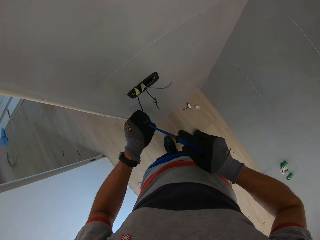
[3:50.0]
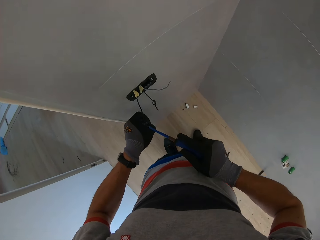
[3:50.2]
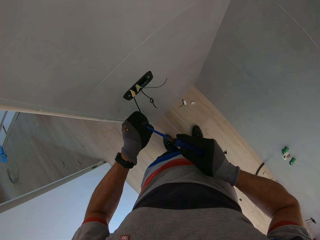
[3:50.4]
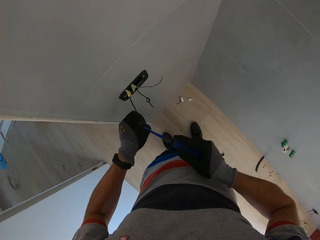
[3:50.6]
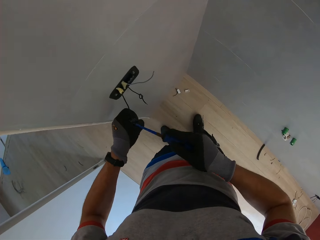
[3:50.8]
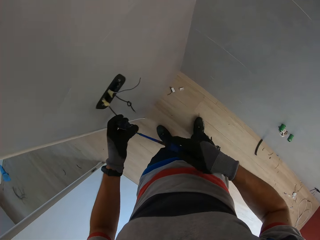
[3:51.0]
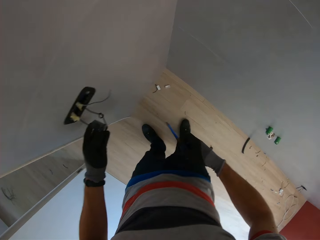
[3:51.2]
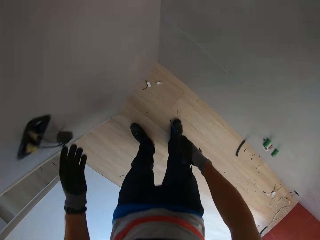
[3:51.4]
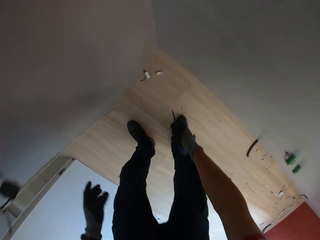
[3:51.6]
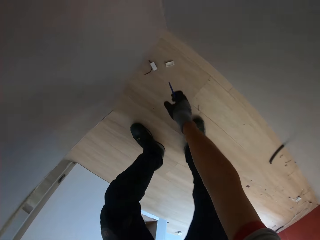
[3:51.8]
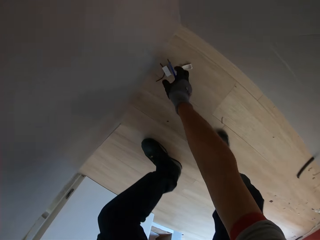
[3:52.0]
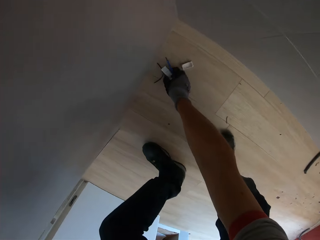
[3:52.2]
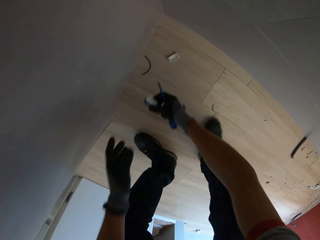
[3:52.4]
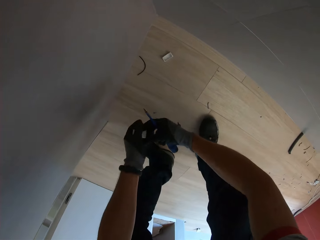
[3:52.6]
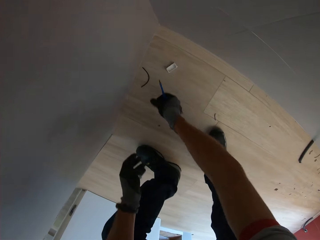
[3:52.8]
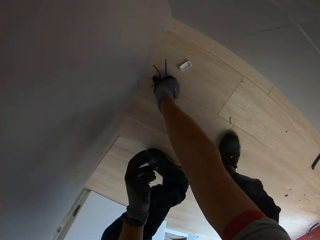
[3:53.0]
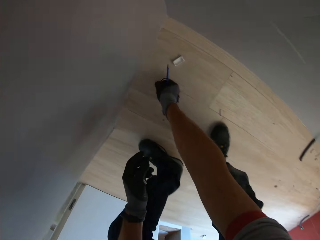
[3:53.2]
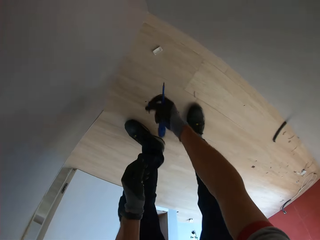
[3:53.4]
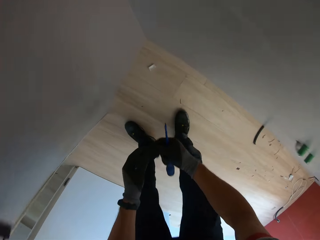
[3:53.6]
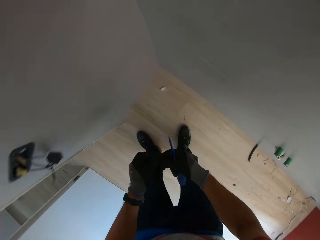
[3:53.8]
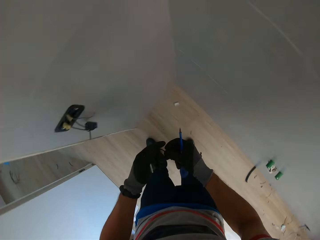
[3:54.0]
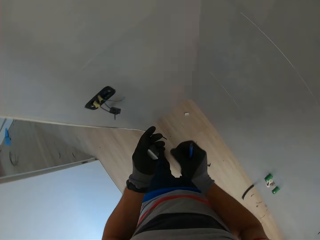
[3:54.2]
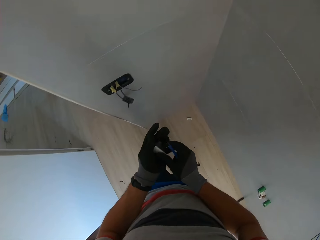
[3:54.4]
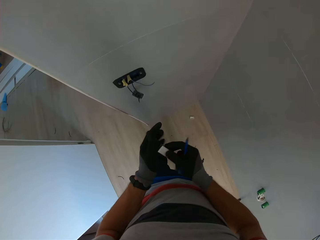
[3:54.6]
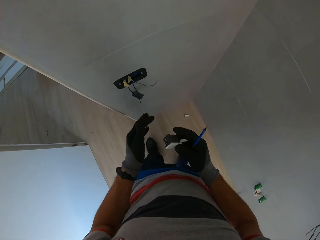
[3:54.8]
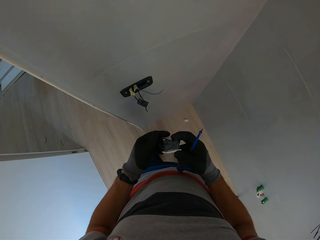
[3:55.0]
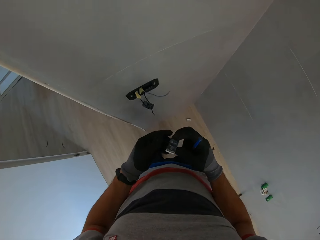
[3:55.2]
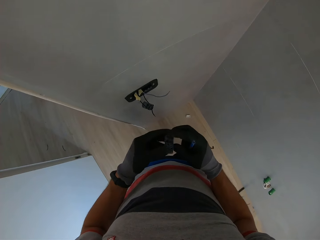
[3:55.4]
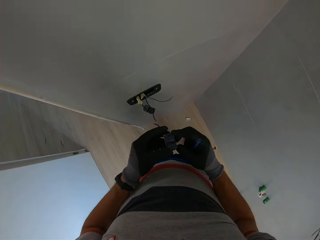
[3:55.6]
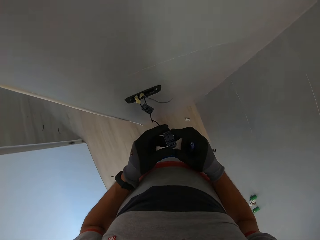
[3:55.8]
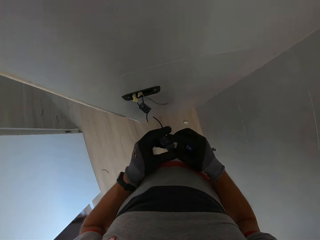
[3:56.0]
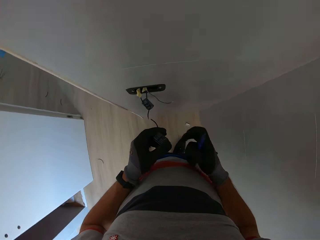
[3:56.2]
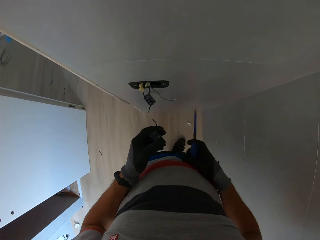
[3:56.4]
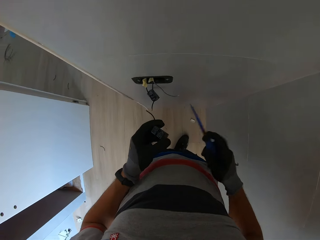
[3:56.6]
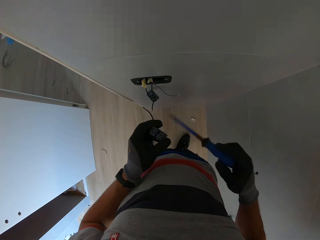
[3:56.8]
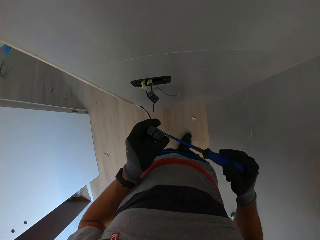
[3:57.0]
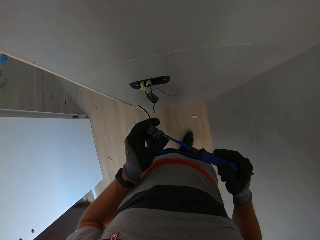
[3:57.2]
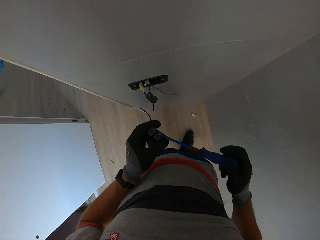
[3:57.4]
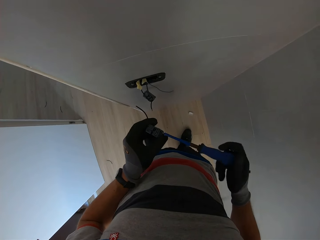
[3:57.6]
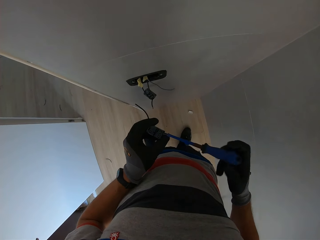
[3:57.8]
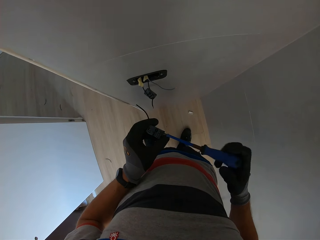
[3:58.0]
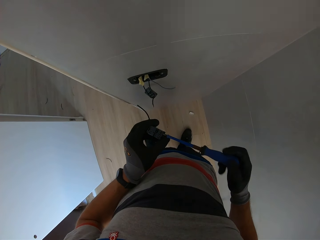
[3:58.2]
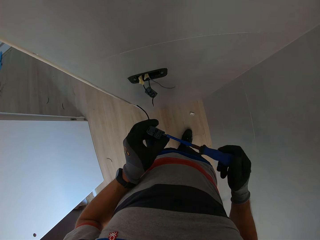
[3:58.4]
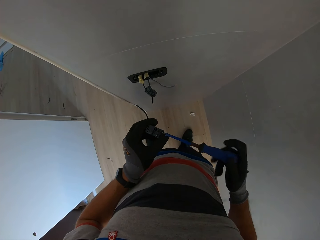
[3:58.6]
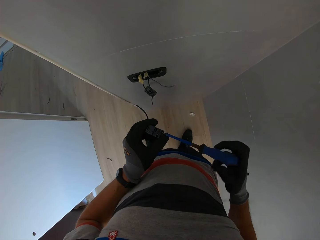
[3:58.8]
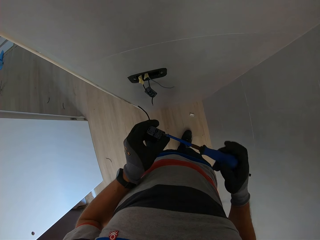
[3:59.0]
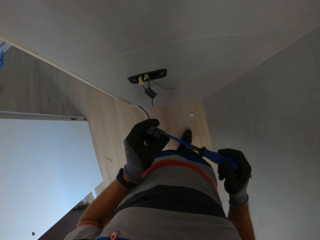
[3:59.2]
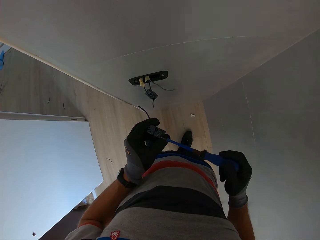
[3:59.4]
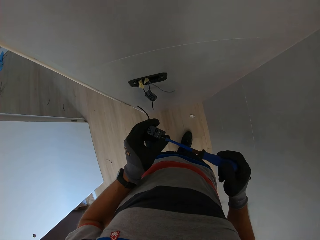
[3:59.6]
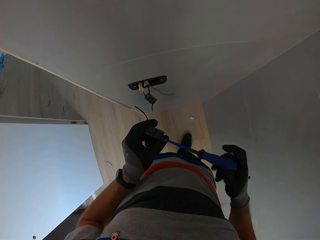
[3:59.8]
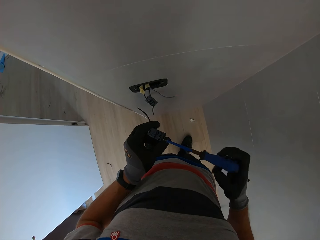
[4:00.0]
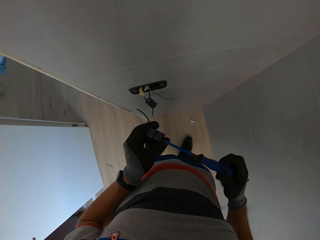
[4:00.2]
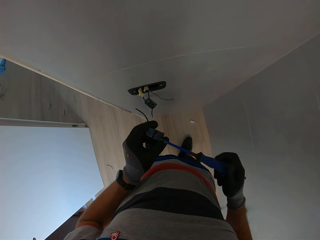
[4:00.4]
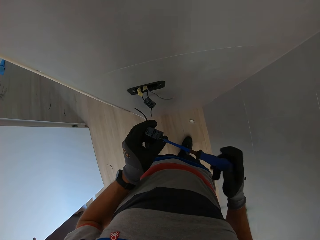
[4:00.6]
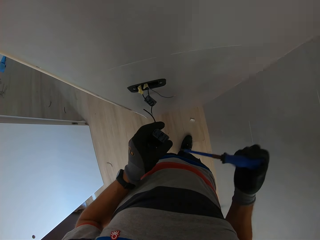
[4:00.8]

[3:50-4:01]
The camera wearer bends down and picks up a socket or holder. They pick up a wire. They untighten the screw with a screwdriver. They adjust the cables with the screwdriver.

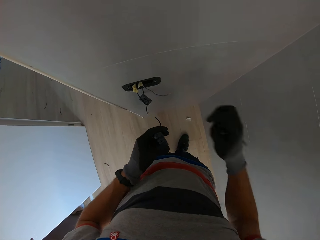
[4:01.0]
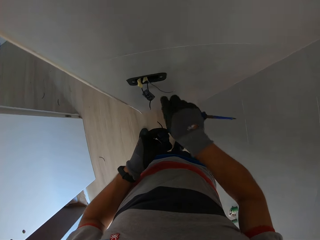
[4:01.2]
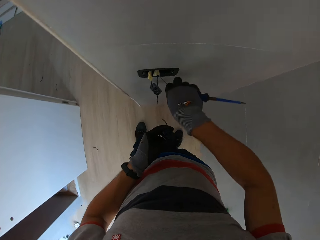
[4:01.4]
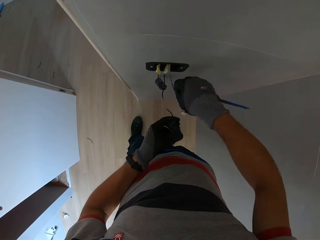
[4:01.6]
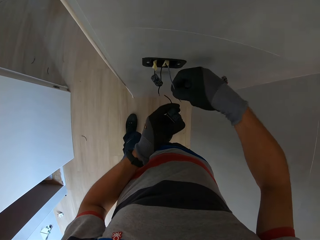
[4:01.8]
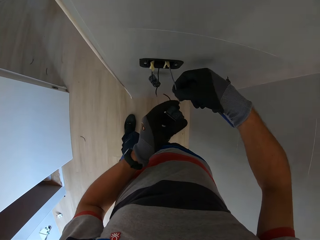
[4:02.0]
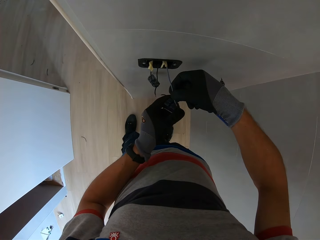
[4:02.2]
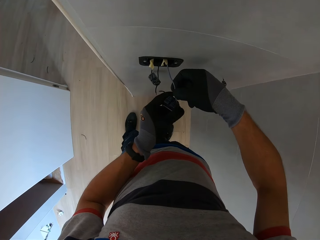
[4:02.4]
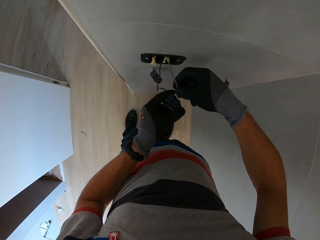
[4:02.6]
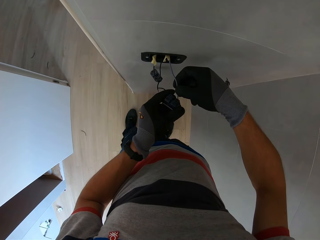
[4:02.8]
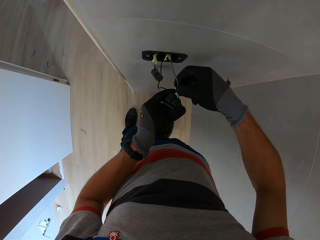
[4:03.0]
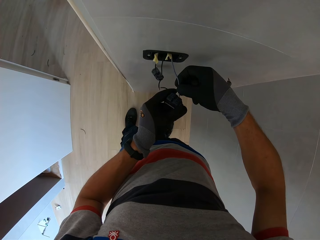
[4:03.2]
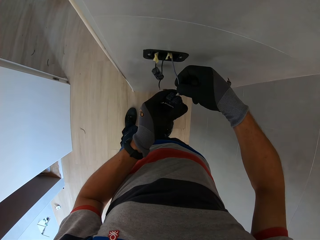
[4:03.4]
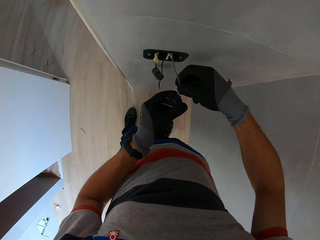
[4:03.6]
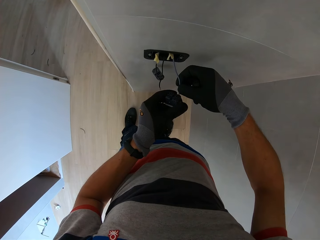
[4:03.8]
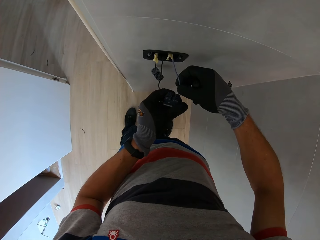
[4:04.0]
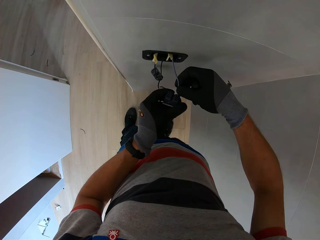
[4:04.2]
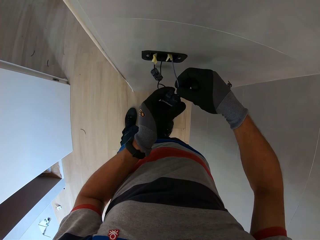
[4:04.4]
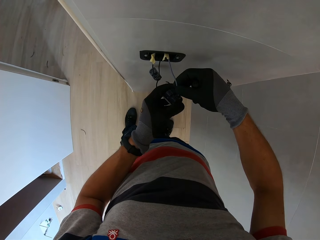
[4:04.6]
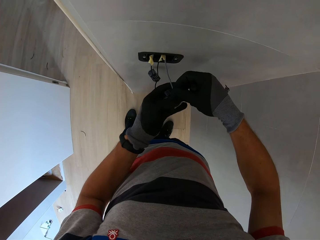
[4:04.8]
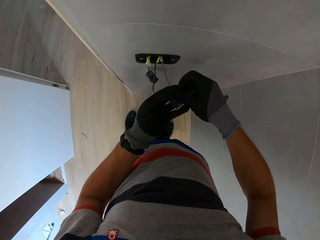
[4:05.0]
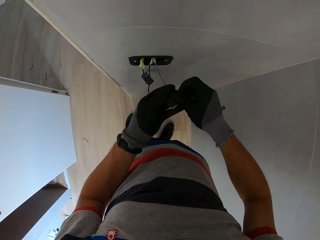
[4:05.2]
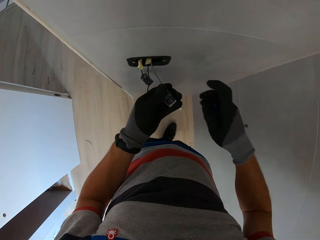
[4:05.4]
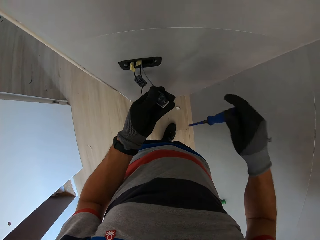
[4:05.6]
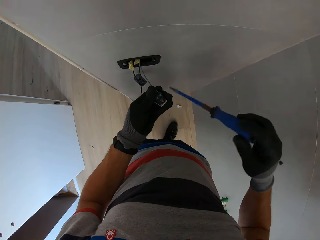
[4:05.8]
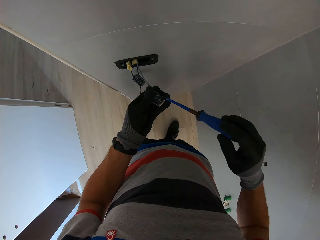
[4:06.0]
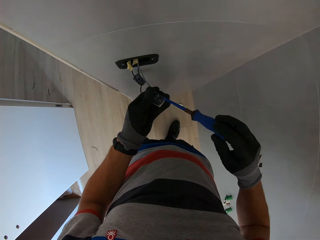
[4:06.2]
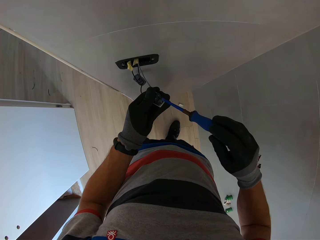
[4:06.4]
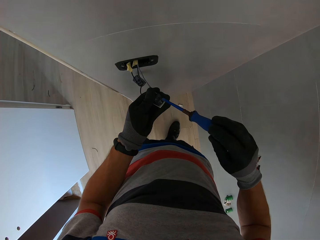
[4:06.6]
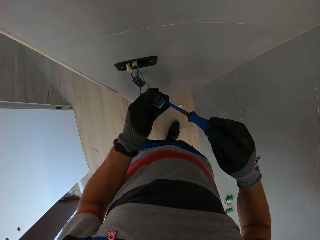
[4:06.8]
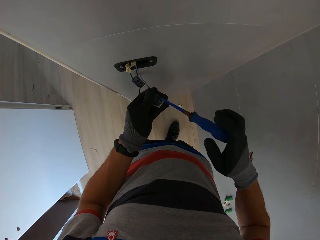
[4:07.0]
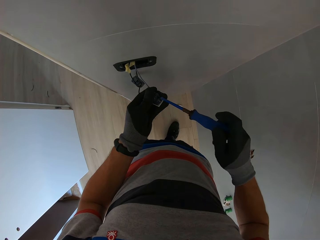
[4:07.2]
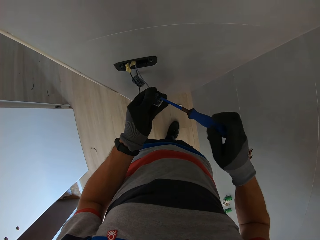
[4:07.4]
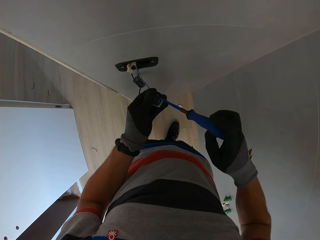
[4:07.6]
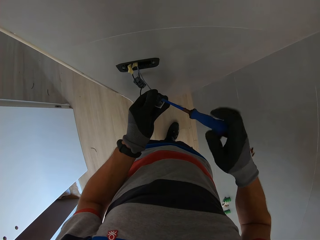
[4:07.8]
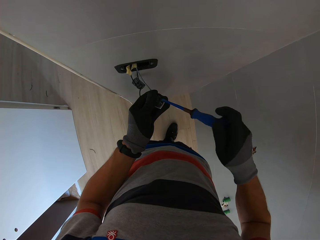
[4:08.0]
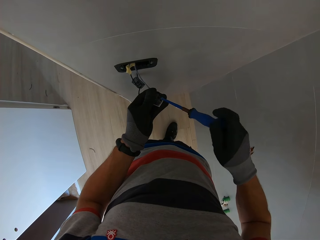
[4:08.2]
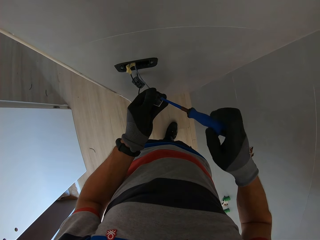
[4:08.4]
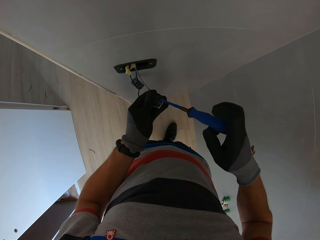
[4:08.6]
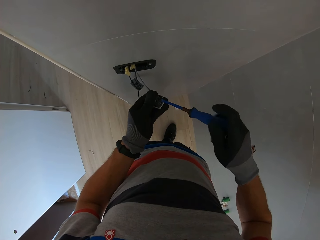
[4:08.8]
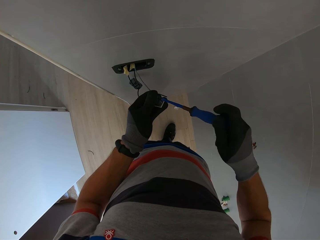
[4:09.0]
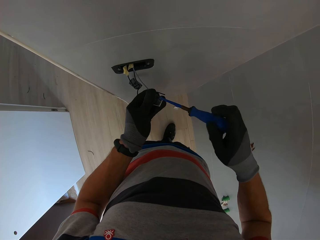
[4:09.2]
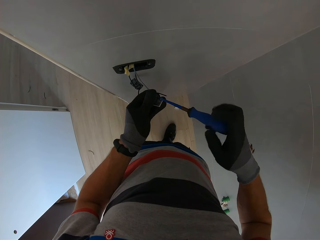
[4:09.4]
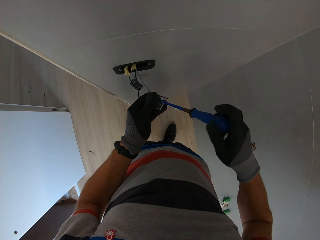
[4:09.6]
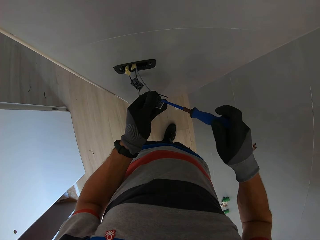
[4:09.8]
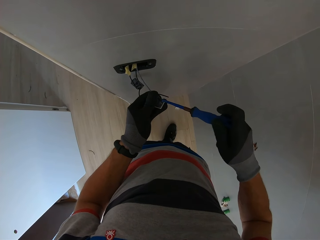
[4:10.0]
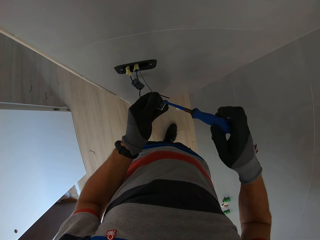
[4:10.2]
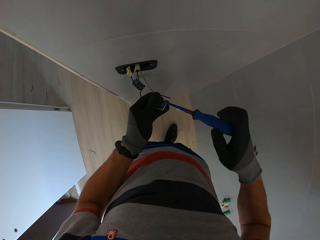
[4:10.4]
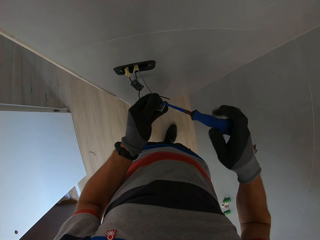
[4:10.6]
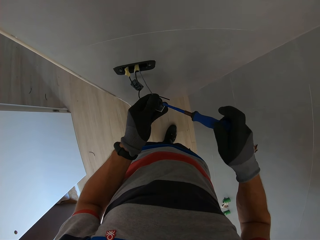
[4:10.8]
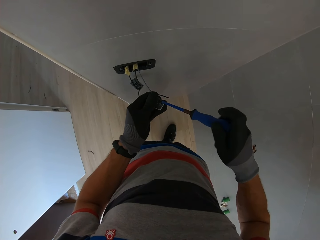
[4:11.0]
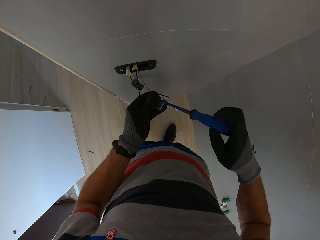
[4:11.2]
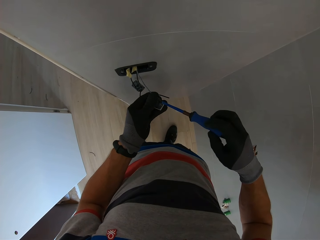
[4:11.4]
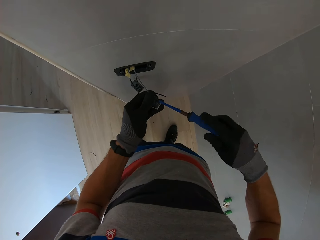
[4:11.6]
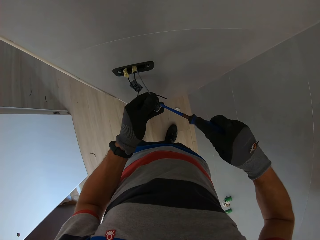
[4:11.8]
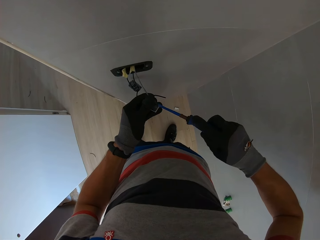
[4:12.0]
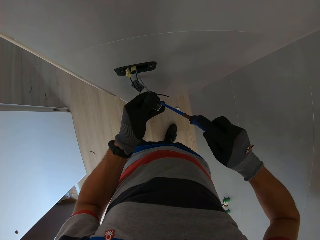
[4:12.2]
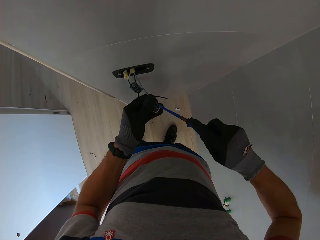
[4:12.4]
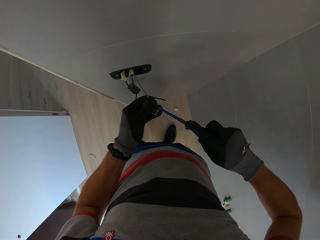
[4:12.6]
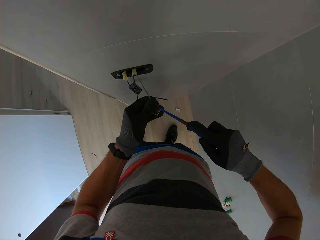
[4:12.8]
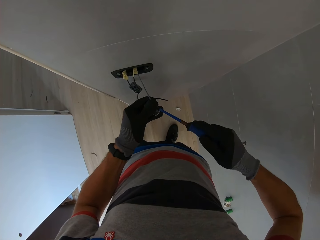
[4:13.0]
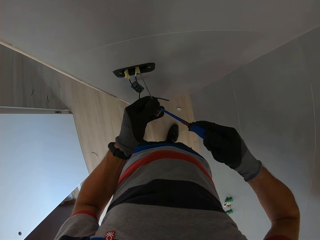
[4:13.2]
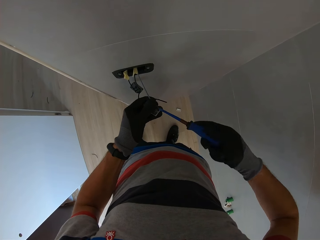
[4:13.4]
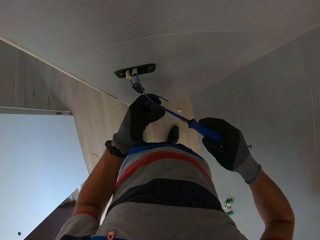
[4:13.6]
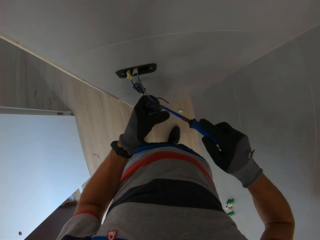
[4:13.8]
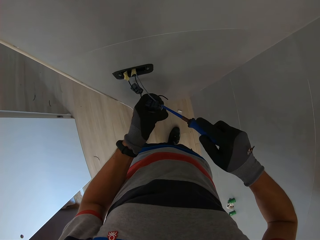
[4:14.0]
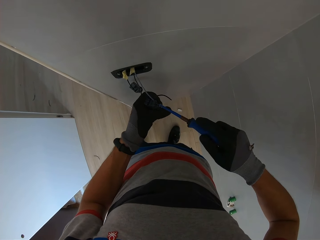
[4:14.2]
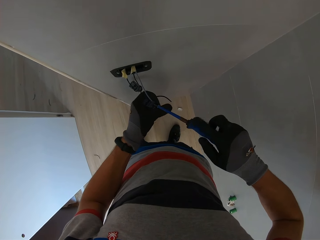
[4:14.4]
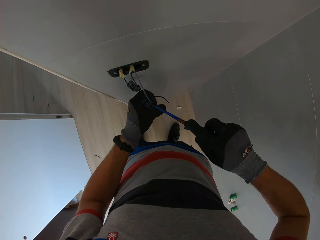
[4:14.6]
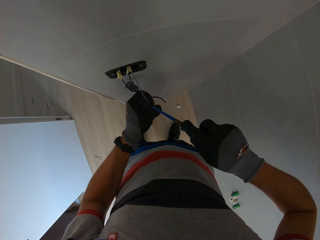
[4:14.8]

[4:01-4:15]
The camera wearer connects the cables in the holder. They hold the wires. They plug a wire into the socket. They tighten screws with a screwdriver. They adjust the cables with the screwdriver.
